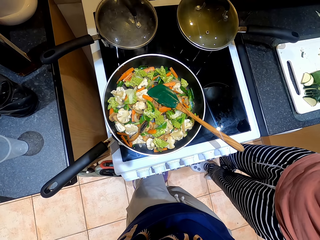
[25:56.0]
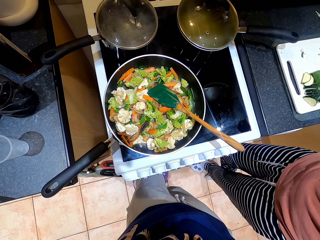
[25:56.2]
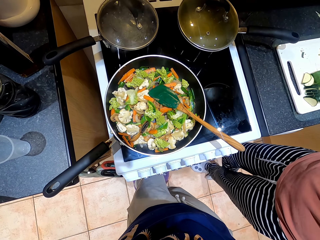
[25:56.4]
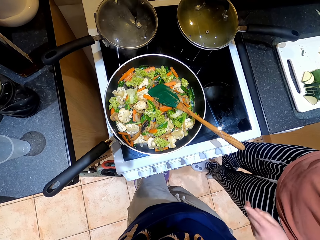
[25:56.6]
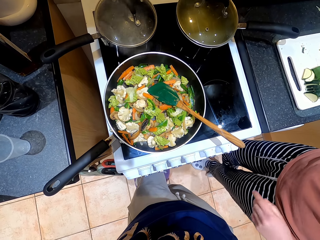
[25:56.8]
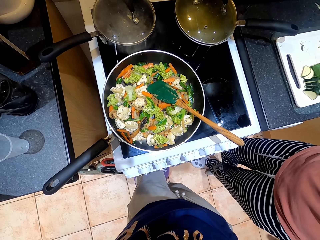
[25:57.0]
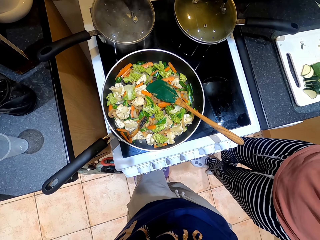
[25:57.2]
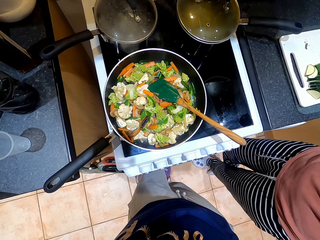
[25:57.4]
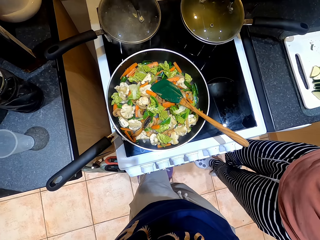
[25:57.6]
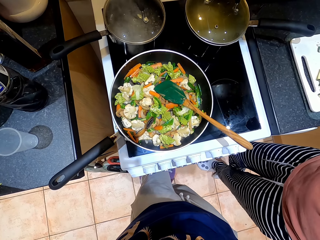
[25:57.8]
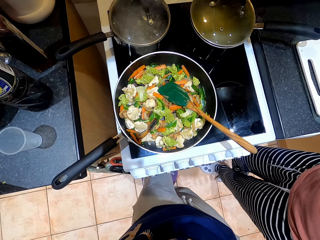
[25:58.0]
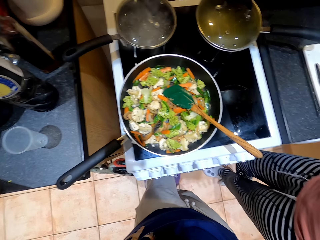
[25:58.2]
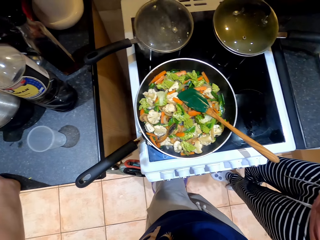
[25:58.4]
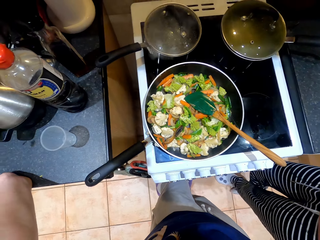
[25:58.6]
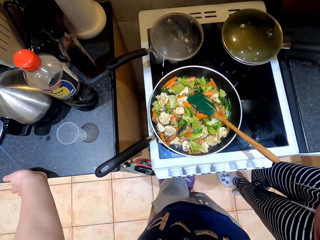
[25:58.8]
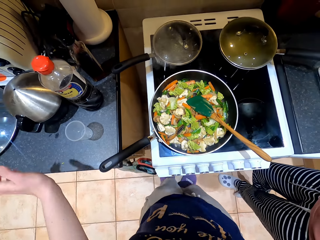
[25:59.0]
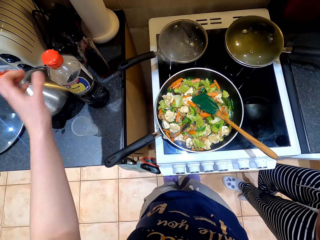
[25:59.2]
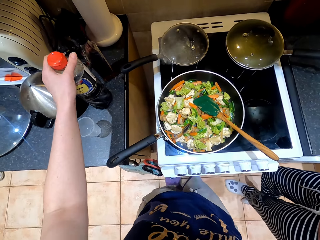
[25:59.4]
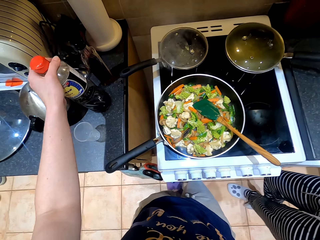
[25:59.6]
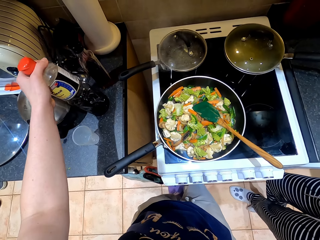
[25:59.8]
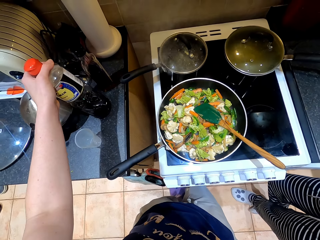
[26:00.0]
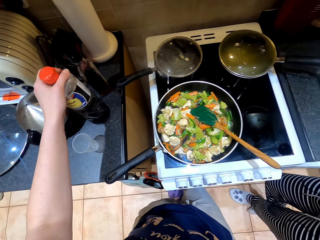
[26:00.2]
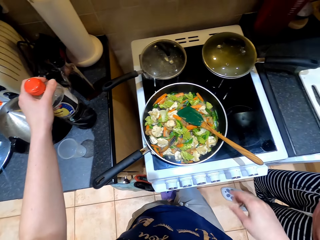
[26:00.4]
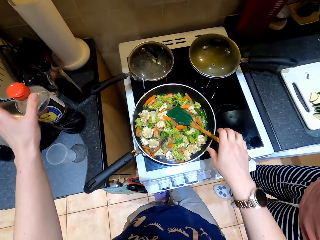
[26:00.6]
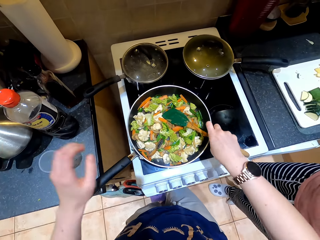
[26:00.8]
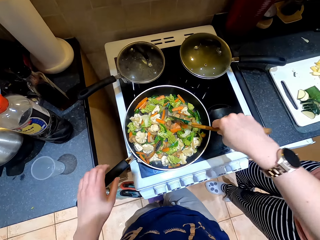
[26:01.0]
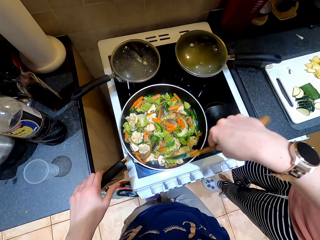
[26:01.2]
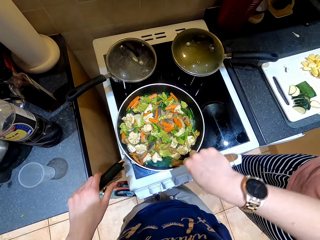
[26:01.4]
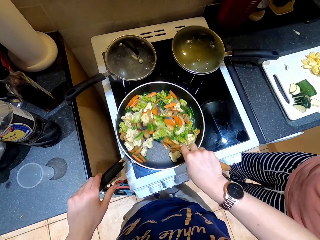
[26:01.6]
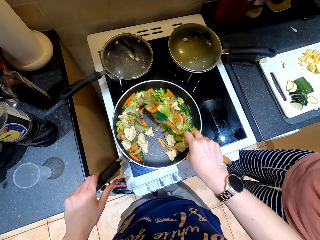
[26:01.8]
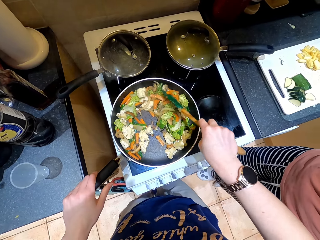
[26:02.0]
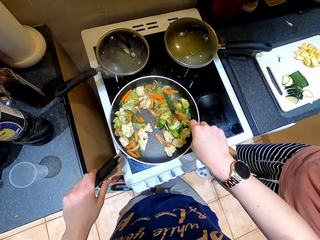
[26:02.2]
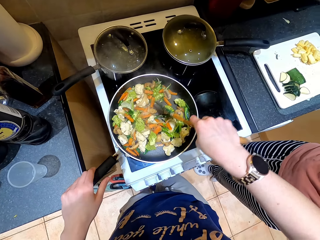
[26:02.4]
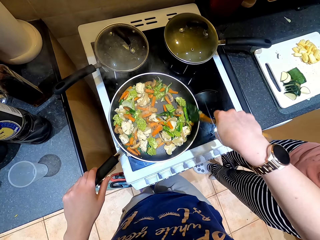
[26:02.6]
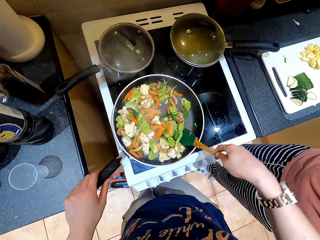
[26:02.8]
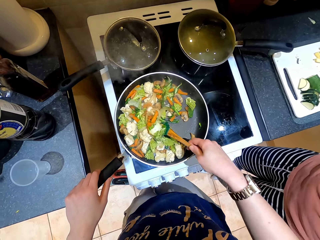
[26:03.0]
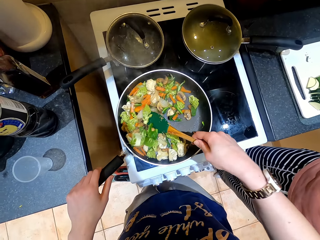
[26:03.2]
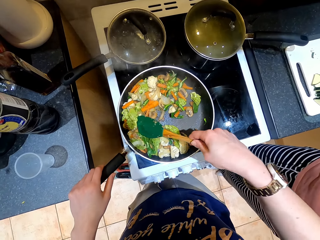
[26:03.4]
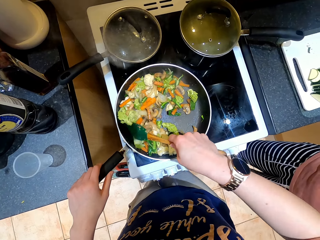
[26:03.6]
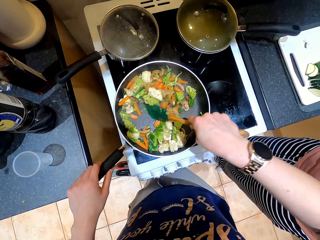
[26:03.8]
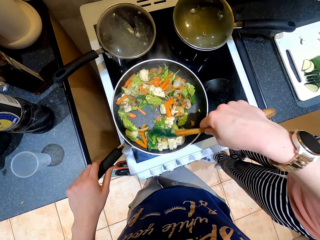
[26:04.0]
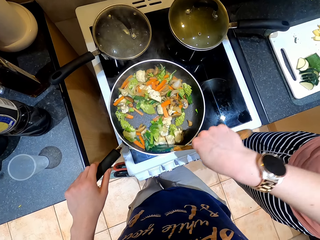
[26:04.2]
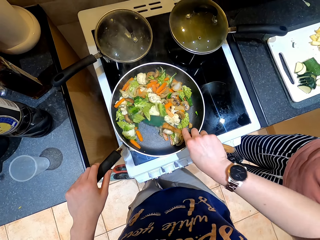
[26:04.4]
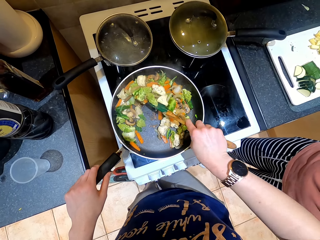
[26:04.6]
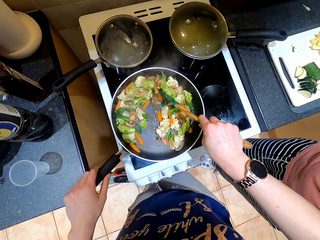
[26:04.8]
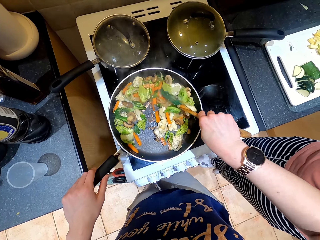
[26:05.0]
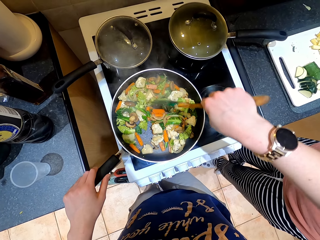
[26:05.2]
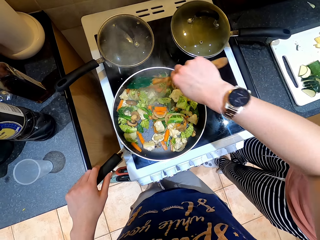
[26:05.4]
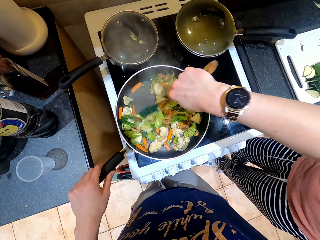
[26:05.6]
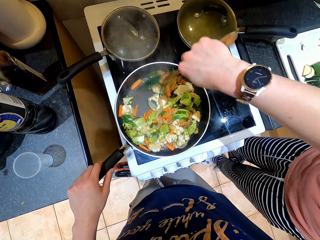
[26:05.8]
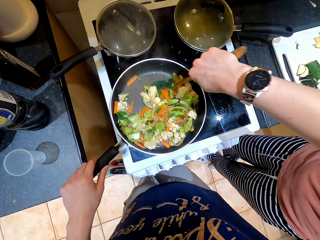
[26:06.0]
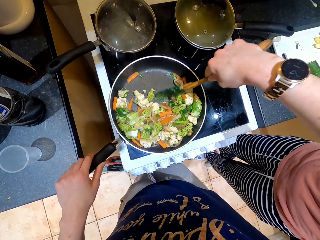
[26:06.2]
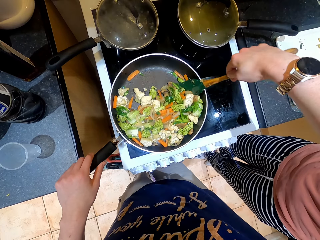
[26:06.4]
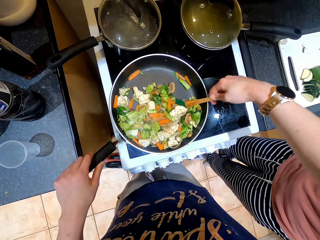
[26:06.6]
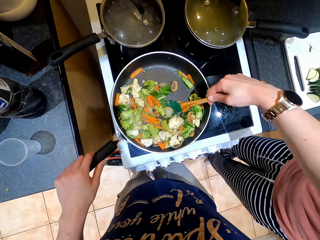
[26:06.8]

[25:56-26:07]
A lady moves a hand. The camera wearer holds soy sauce. They hold a cooking spoon, hold a pan, and stir the vegetables.

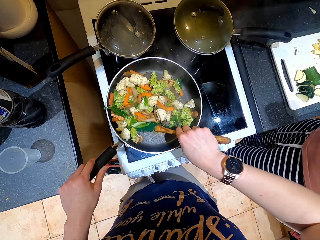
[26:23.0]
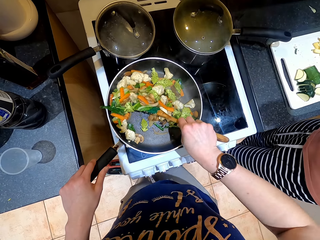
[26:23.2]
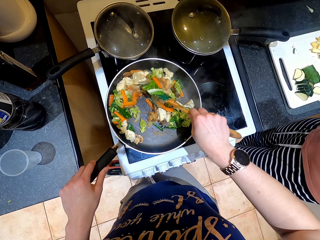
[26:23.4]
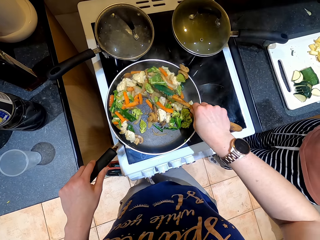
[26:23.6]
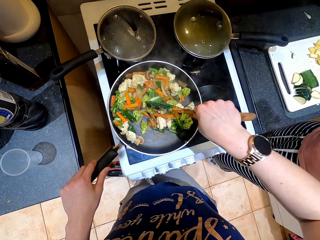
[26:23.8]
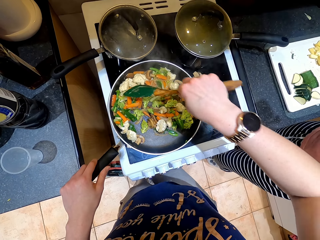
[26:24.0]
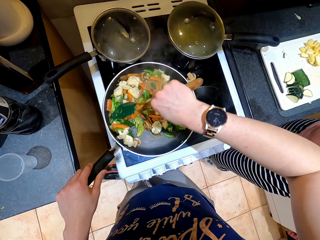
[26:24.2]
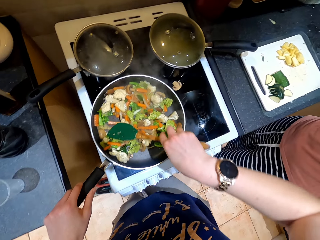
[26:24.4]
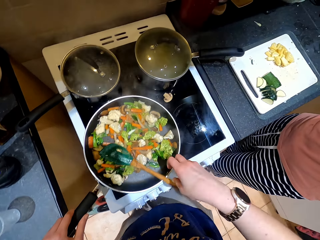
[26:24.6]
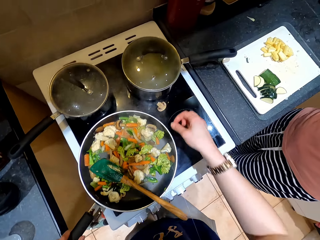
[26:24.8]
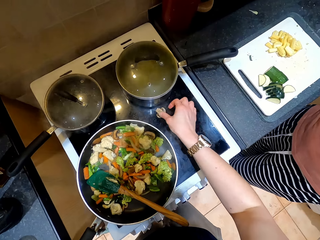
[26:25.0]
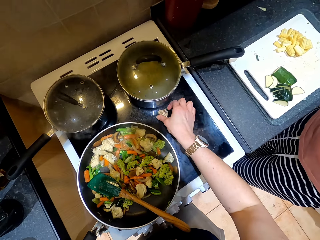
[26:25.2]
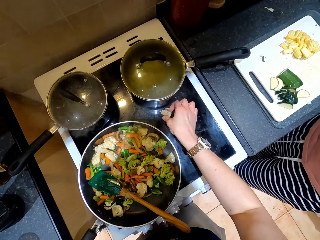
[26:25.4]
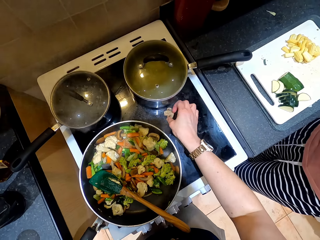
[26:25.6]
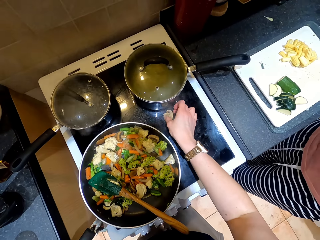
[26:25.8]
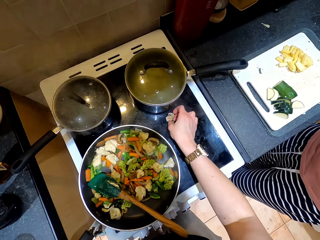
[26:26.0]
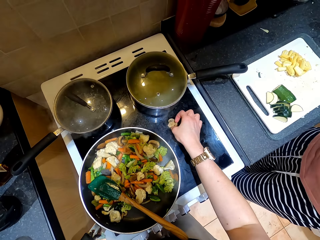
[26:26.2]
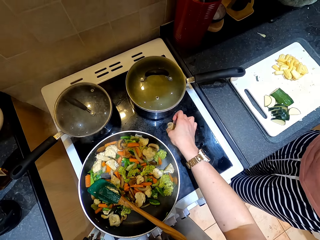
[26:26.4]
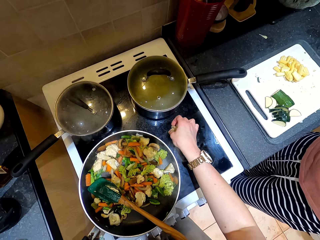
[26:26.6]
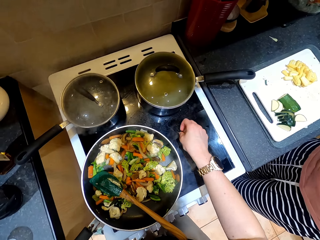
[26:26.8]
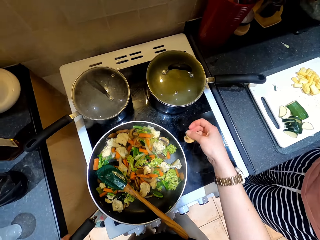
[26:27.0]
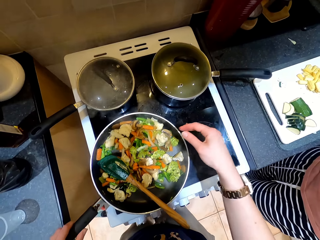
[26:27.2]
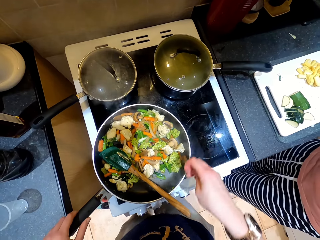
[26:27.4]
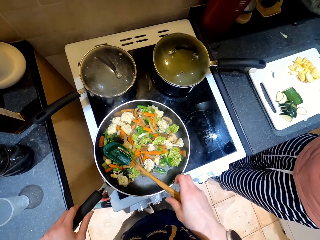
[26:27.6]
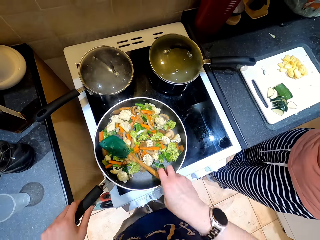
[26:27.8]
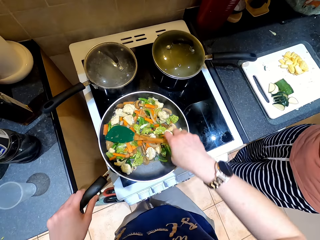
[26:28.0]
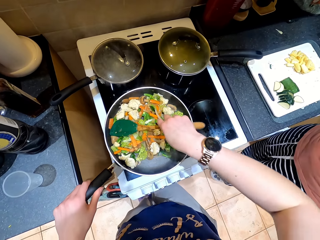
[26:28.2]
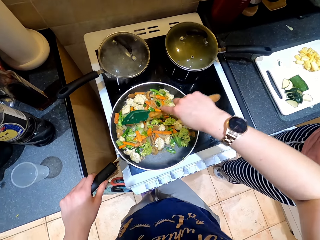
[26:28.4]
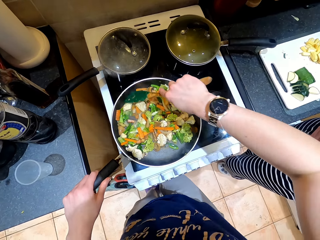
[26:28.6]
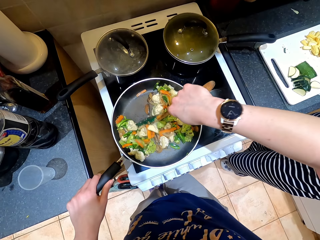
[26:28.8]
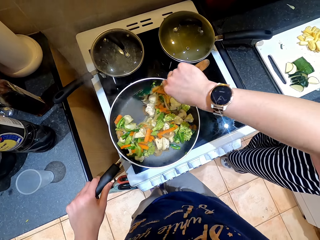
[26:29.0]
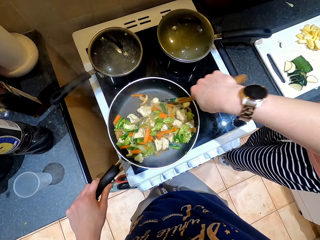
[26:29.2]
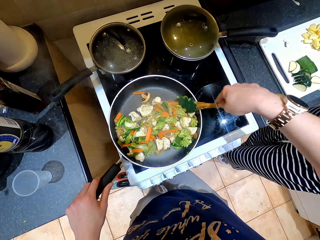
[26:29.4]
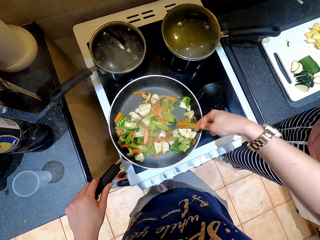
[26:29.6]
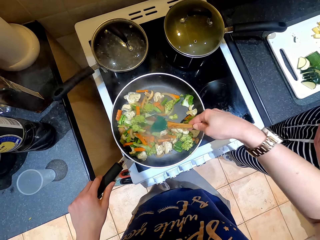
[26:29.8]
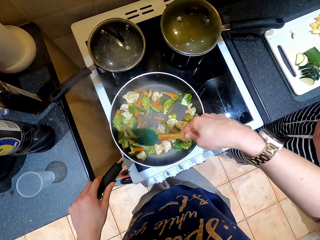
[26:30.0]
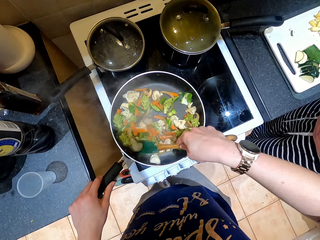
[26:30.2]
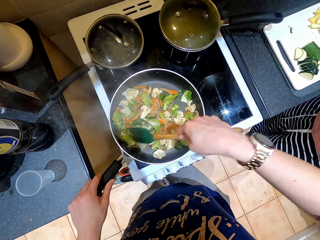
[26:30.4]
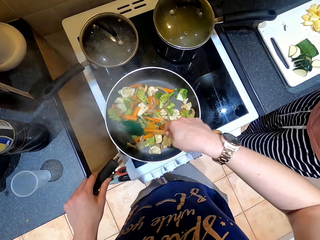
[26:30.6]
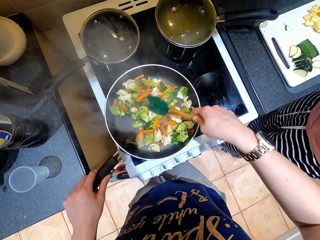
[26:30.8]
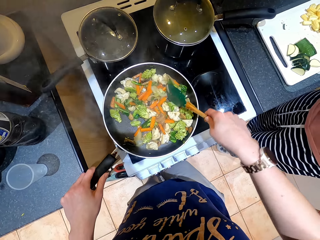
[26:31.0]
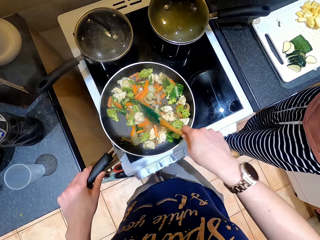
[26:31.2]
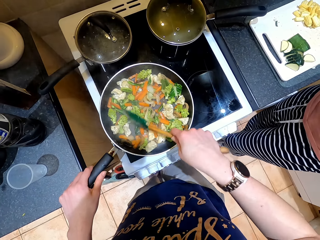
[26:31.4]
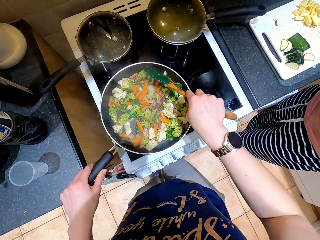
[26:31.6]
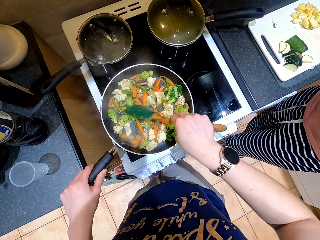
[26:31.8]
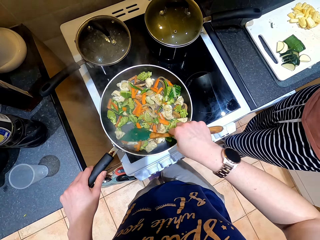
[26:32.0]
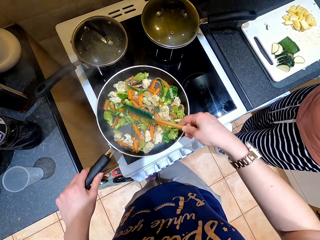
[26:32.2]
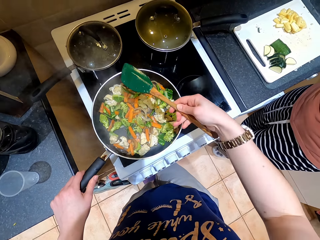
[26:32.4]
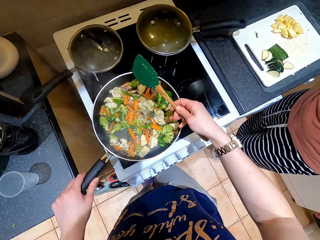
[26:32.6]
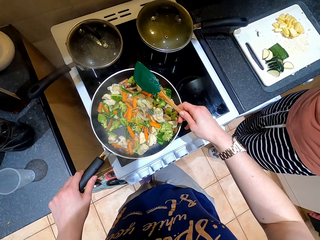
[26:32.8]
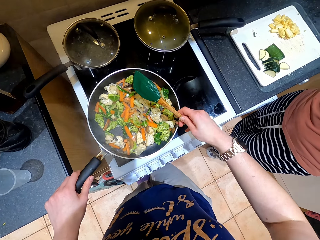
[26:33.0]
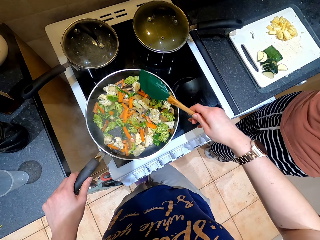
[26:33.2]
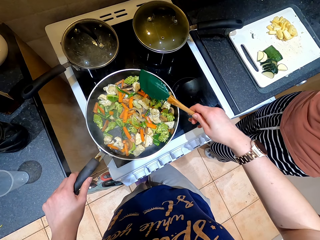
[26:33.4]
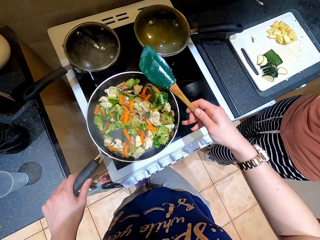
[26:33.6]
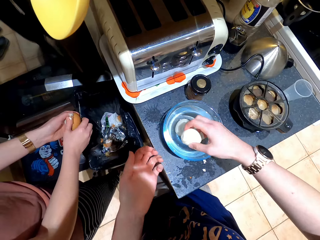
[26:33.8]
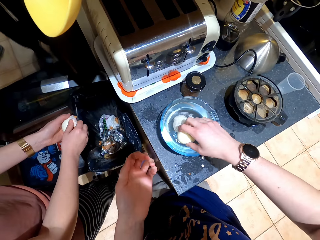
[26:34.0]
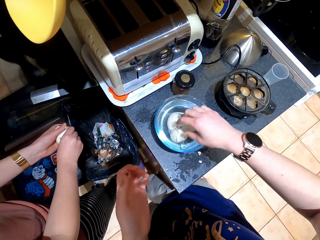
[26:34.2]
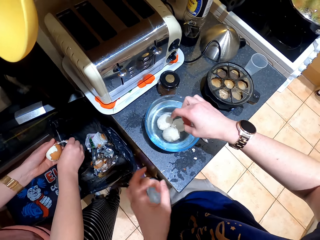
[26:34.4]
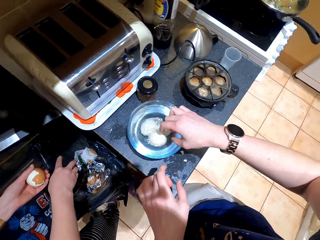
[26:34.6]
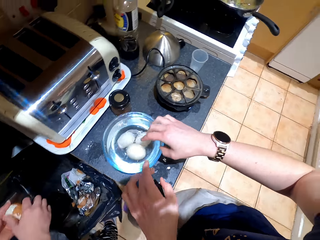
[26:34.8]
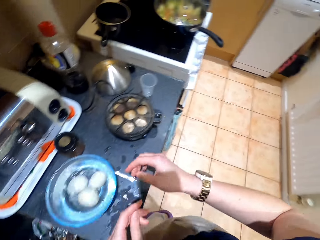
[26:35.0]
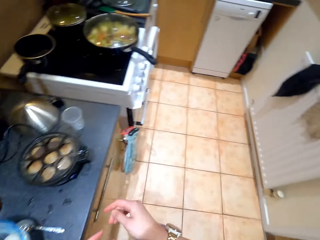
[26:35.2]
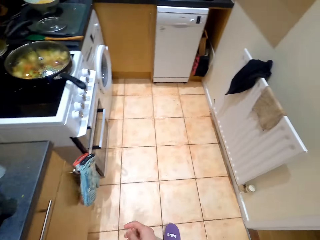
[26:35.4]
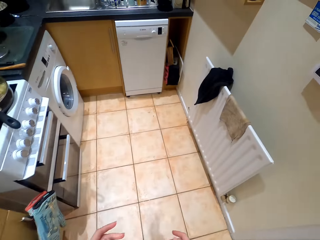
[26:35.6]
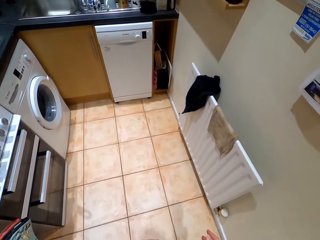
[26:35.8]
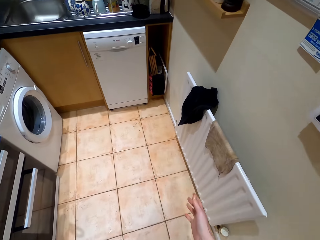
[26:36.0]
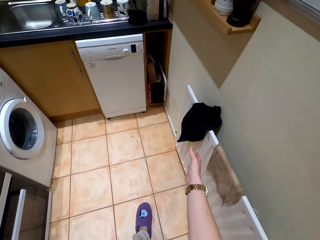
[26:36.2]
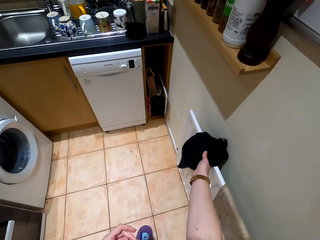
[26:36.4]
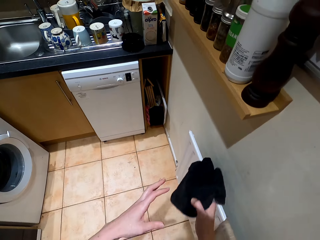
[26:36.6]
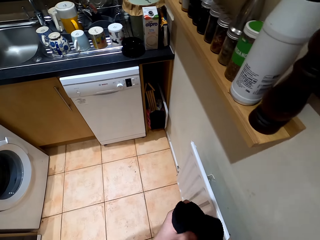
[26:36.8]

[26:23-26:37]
The camera wearer picks up a mushroom, drops the mushroom in a pan, holds the cooking pan, and stirs the food. They lift a cooking spoon. A lady removes shells from an egg. The camera wearer drops the egg in water. They walk in the room.
